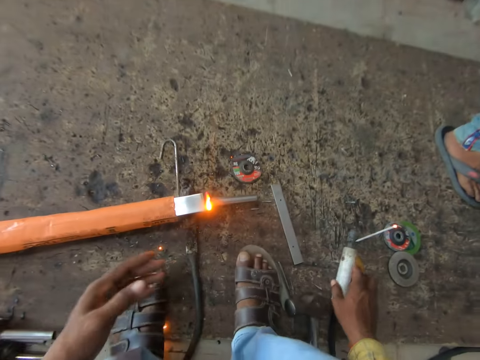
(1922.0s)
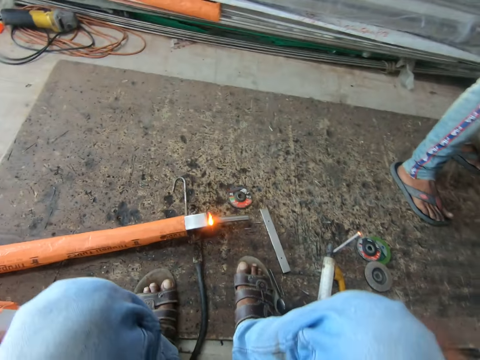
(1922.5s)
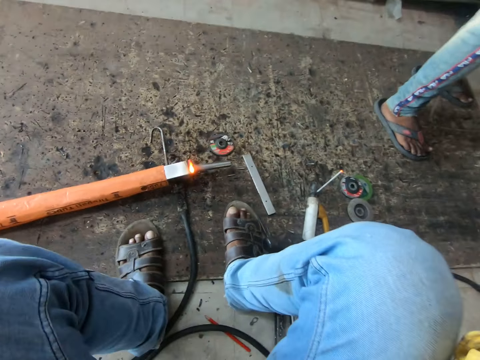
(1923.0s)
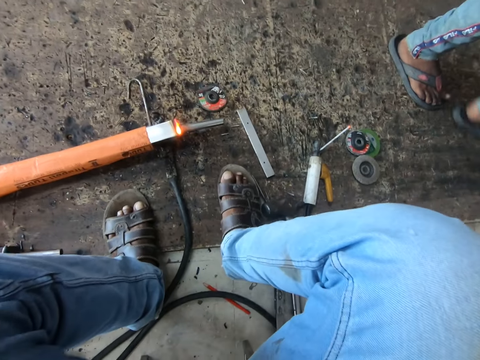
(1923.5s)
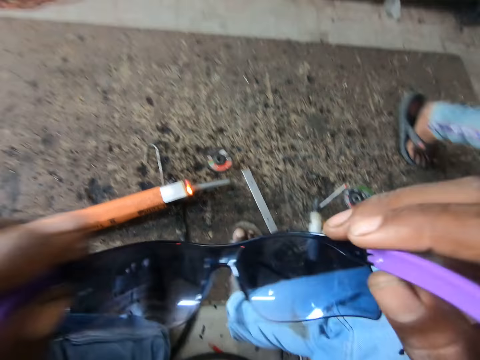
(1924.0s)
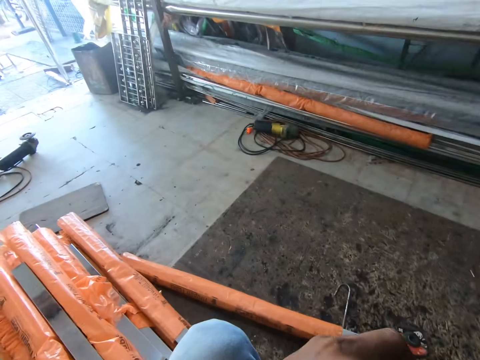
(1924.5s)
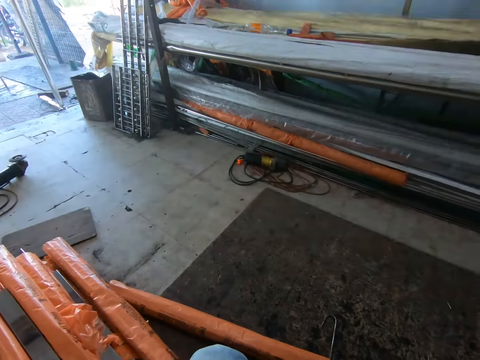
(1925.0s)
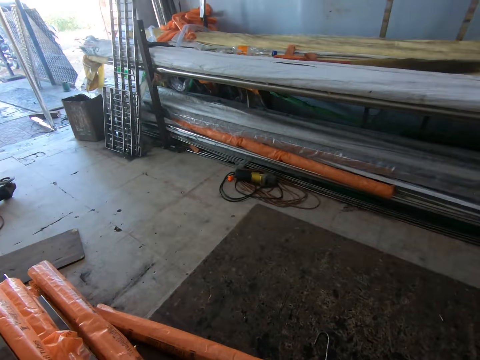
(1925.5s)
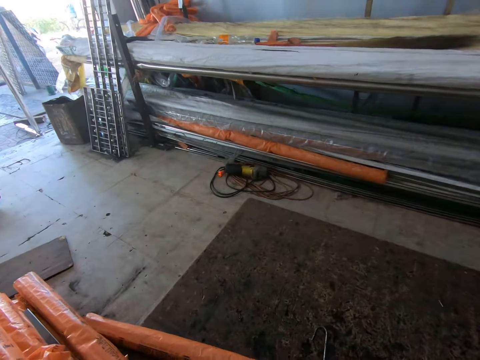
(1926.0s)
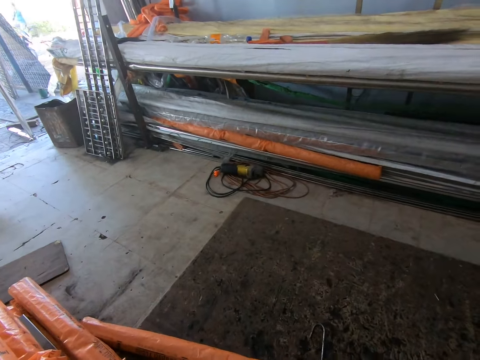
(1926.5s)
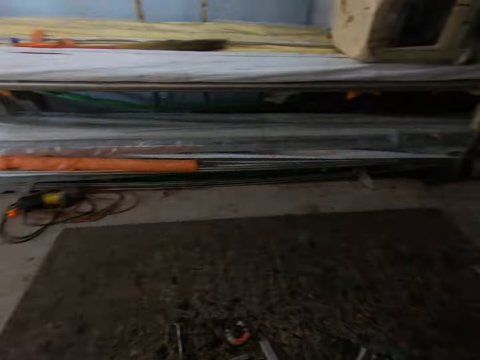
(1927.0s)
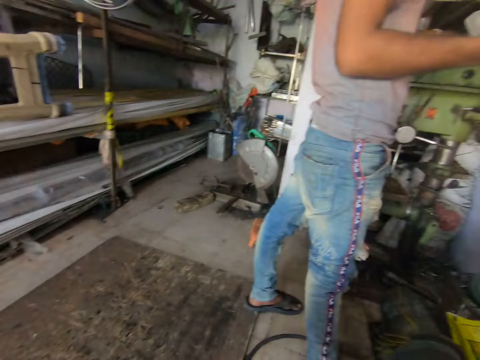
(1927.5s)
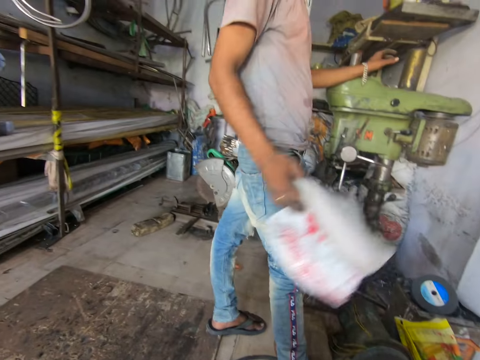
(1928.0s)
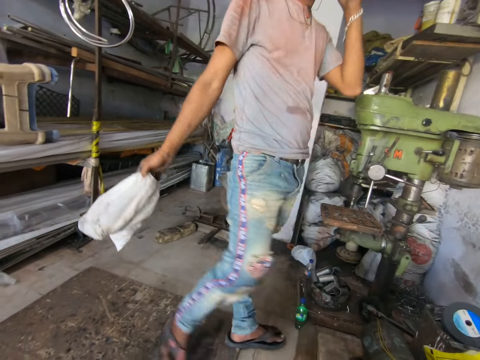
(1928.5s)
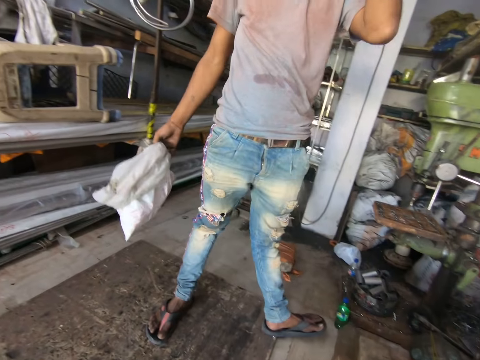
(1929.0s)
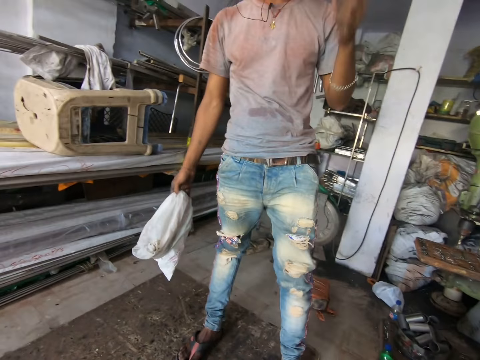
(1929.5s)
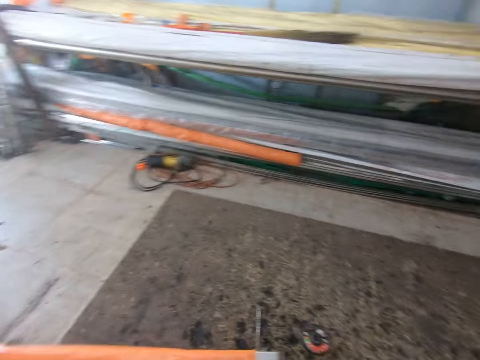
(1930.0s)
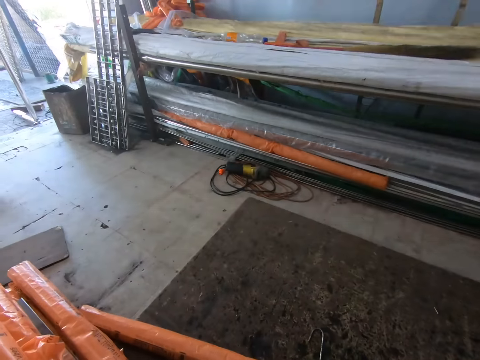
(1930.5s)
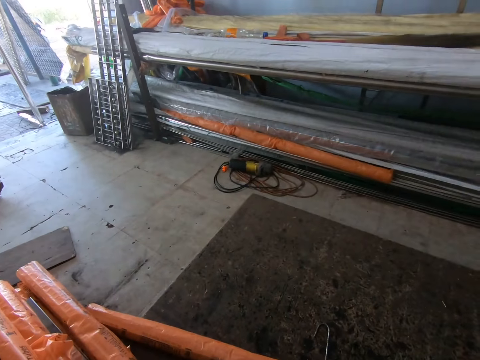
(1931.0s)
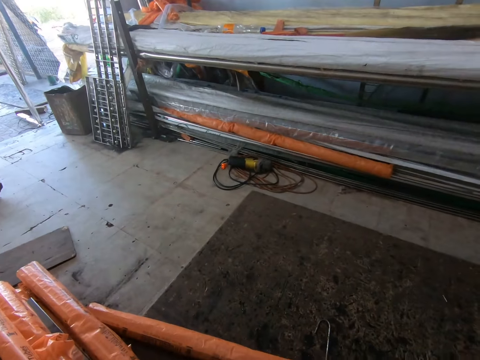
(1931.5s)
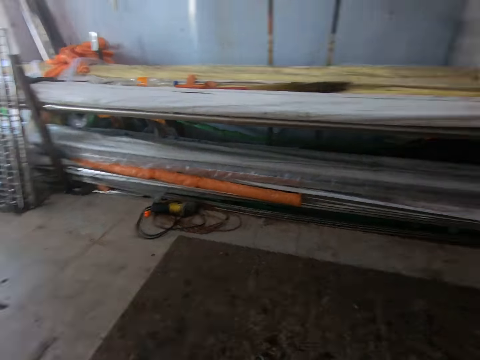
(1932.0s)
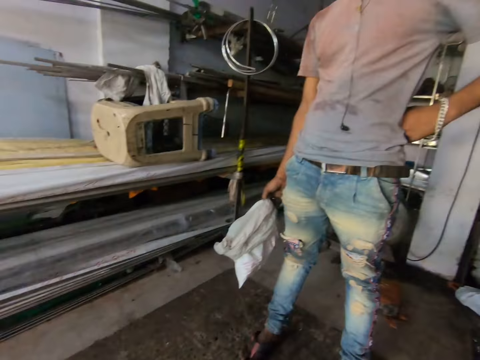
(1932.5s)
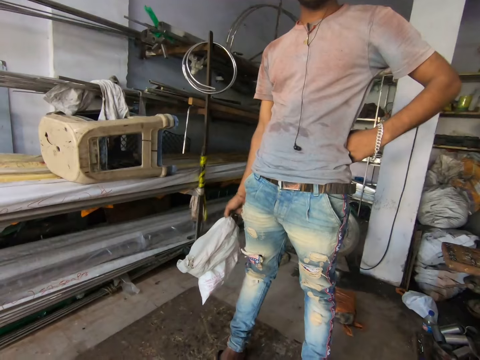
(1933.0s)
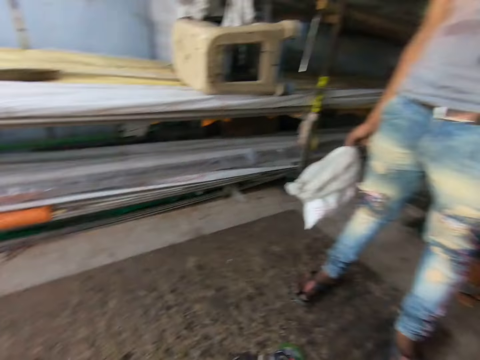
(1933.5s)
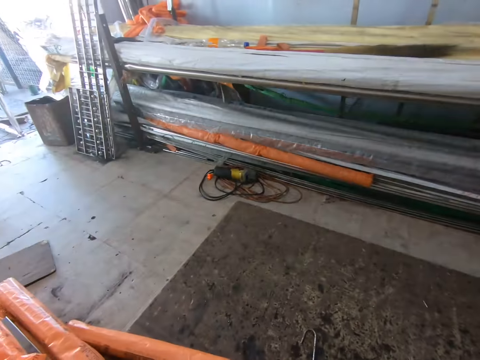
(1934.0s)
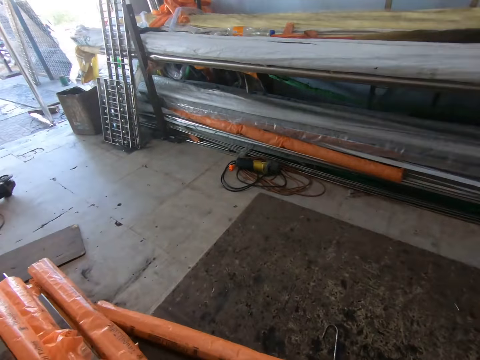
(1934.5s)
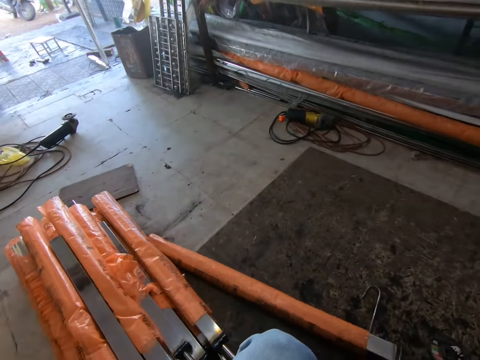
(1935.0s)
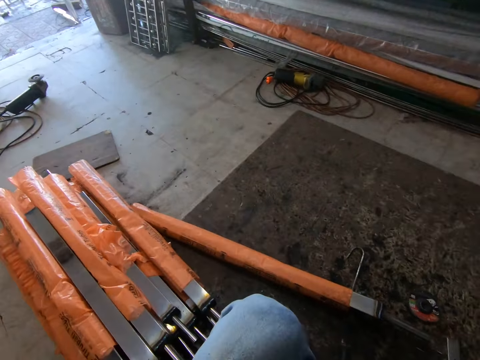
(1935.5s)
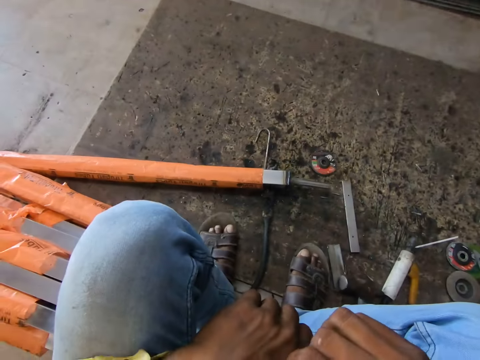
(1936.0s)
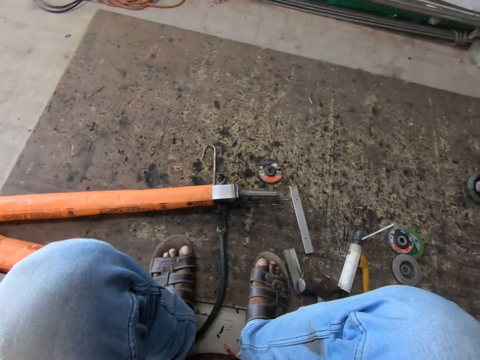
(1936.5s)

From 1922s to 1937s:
The camera wearer puts the welding machine on the ground. He removes his safety glasses. He looks around. He wipes the glasses. A man converses with the camera wearer. The camera wearer looks around. The man stands beside the camera wearer. The camera wearer looks around.

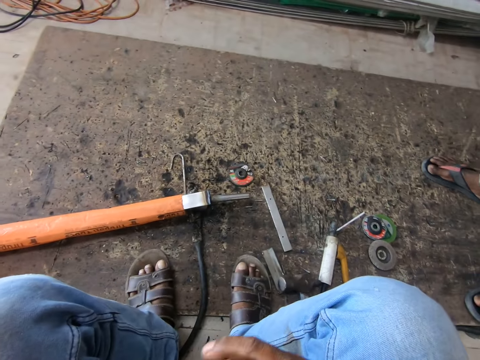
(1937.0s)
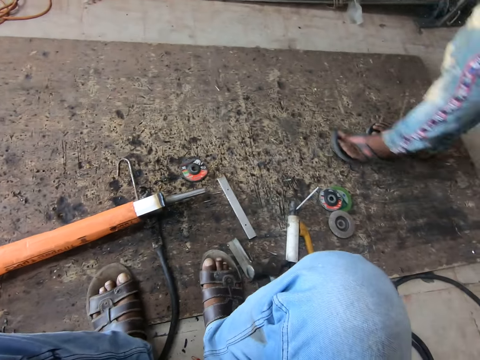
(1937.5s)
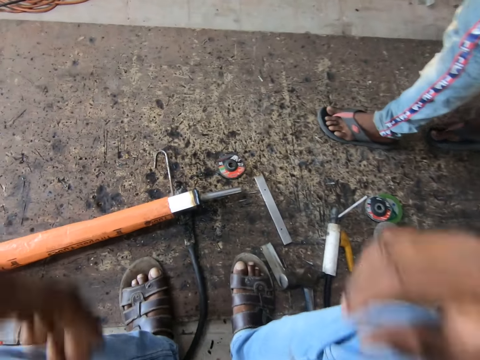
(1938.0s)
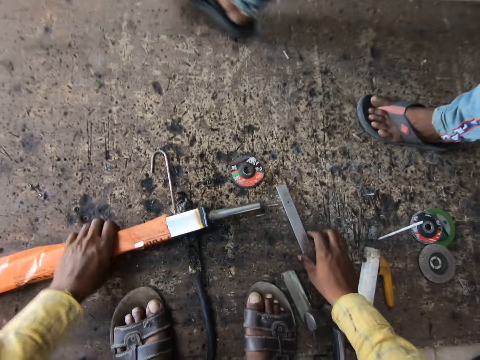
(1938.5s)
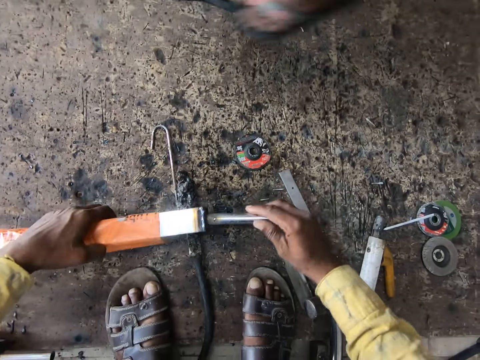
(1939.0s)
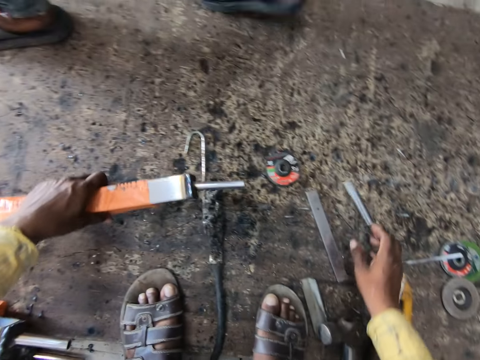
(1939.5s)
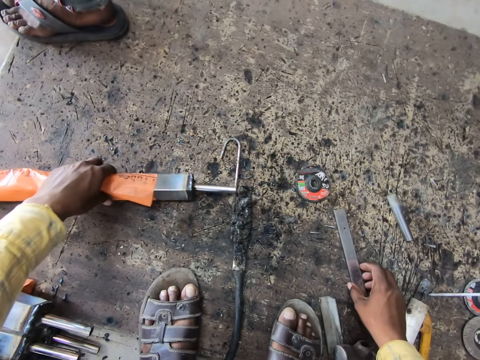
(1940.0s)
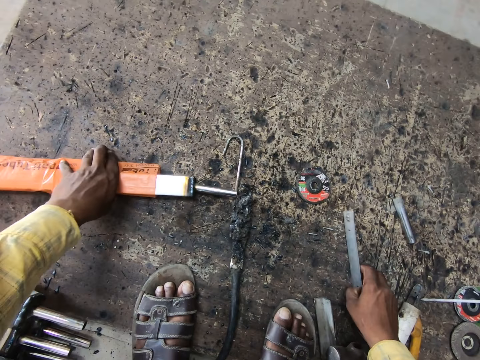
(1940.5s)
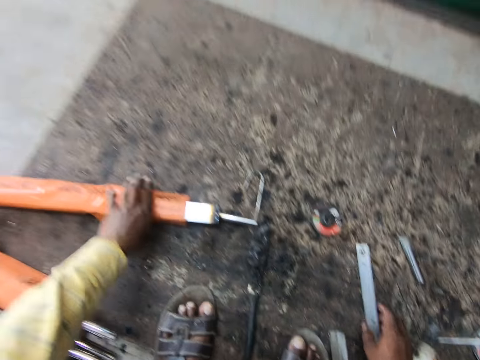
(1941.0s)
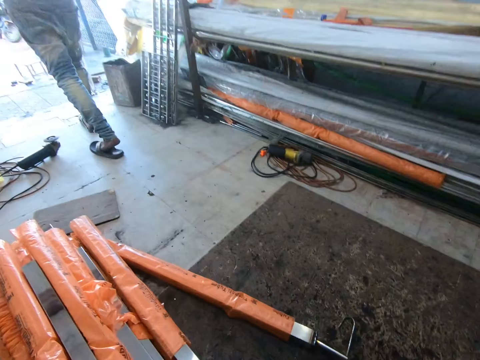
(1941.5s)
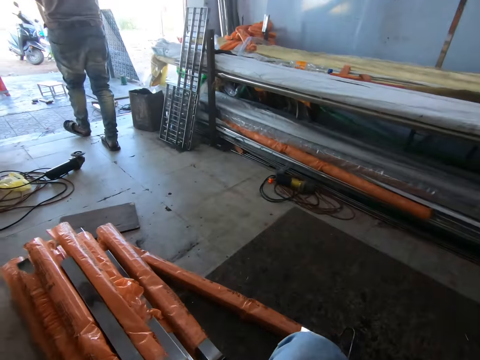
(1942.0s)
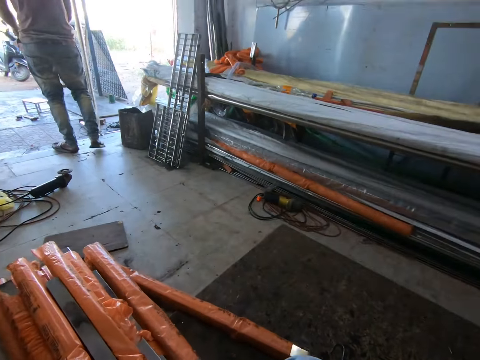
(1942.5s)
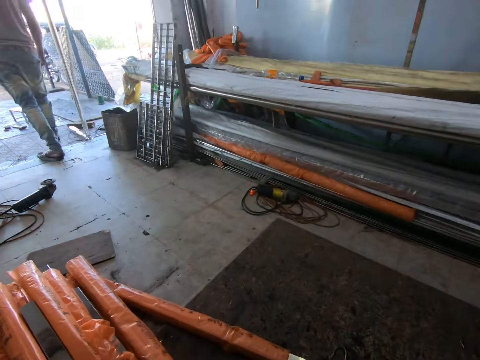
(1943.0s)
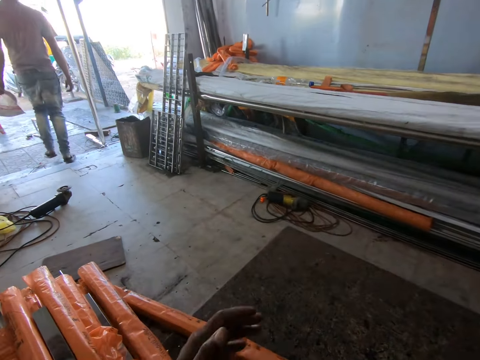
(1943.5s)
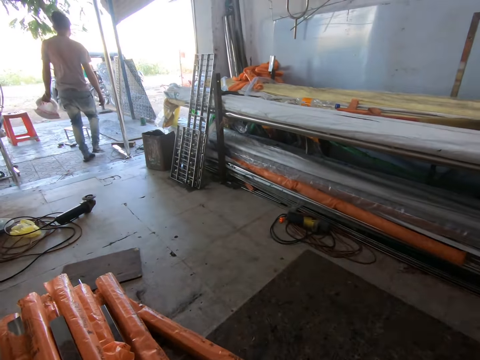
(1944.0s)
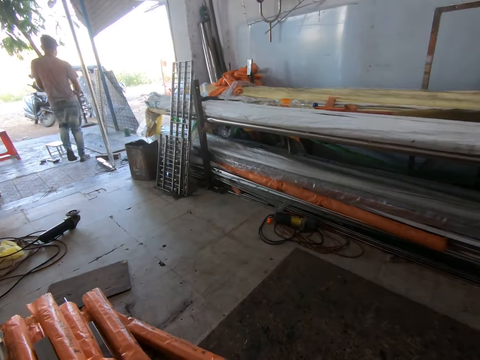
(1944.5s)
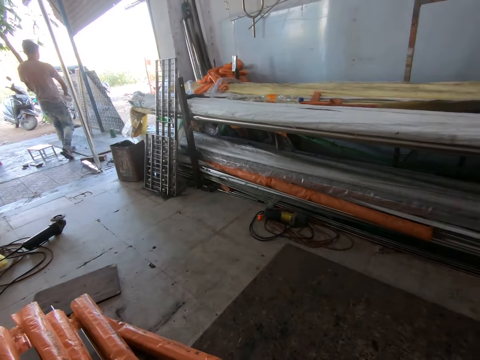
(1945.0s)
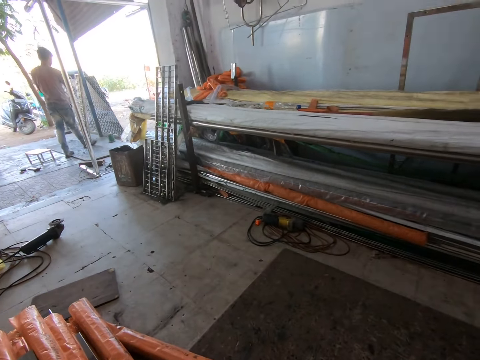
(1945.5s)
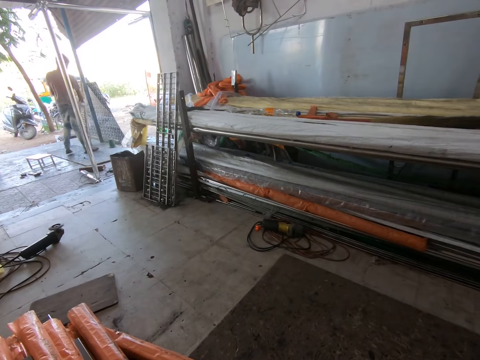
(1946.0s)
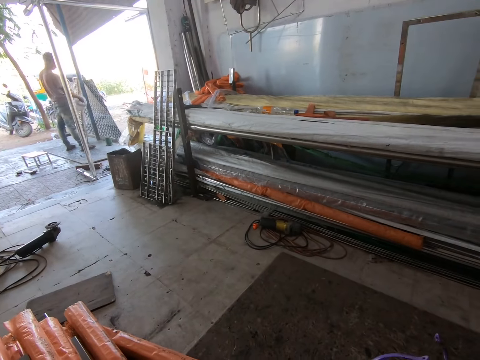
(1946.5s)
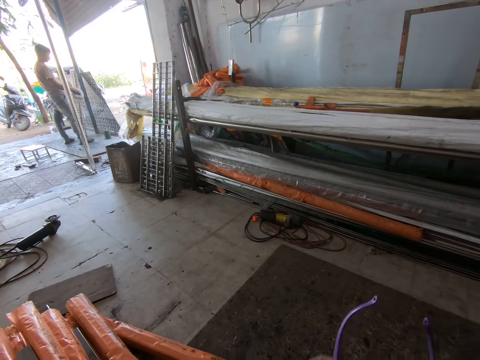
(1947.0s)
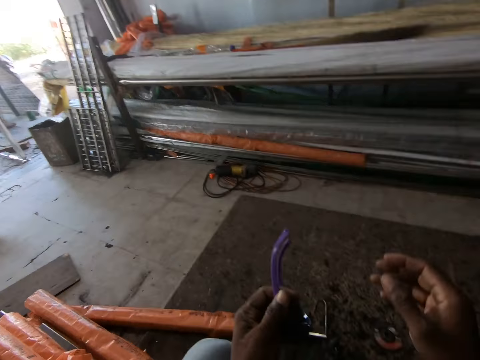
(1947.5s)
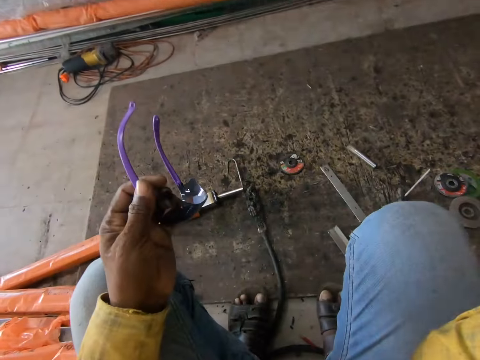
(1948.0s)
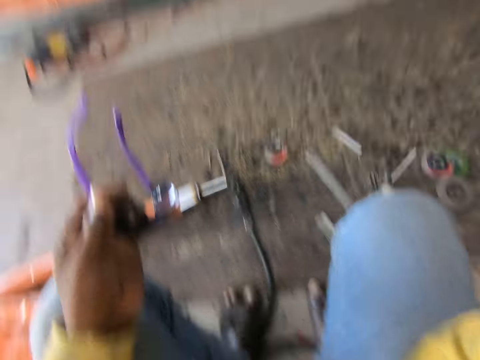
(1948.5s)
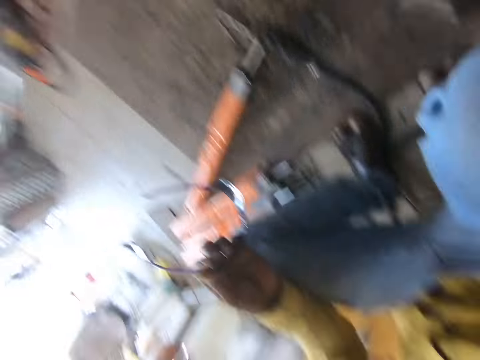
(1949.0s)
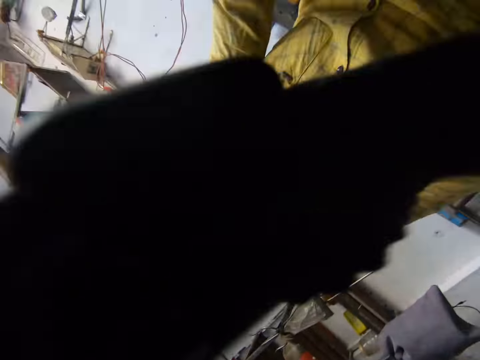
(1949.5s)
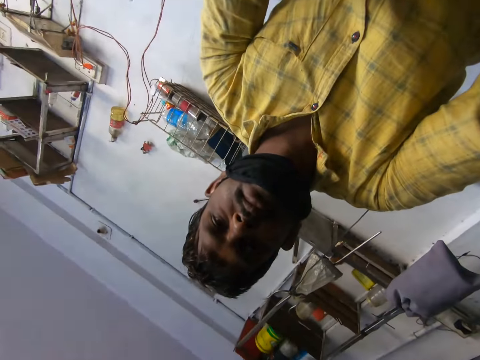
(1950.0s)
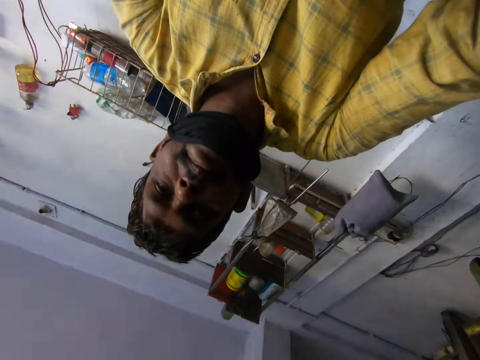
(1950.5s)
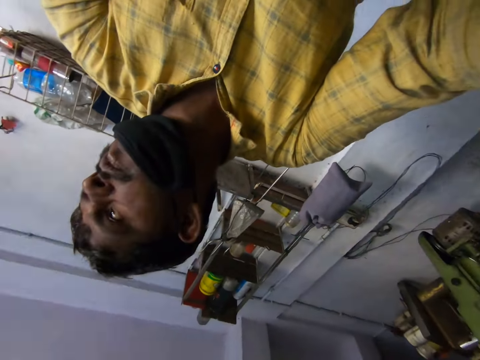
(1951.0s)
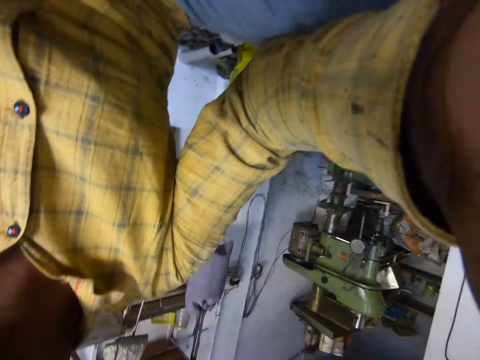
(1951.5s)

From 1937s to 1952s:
A man walks around. The camera wearer touches a metal. He holds the metal rod, removes a piece of metal from the metal rod, and places the metal down on the floor. He touches the metal. He picks up a piece of metal. He removes the glasses. He looks around. He wipes the glasses. He looks around. He lifts his hand. He holds his safety glasses. He removes the camera. He does something.
